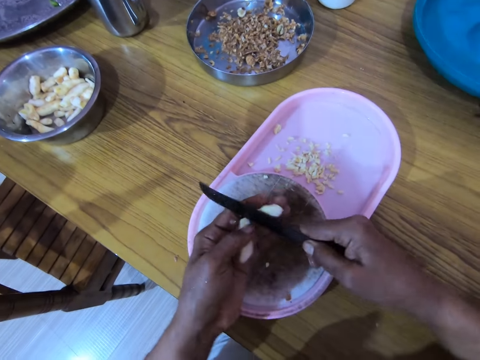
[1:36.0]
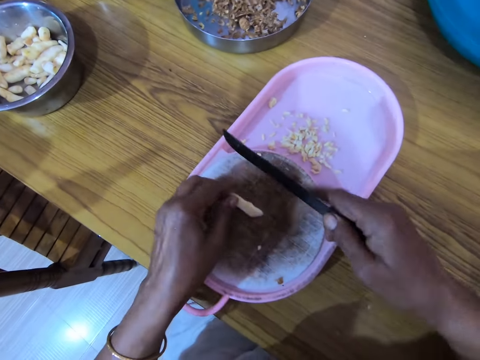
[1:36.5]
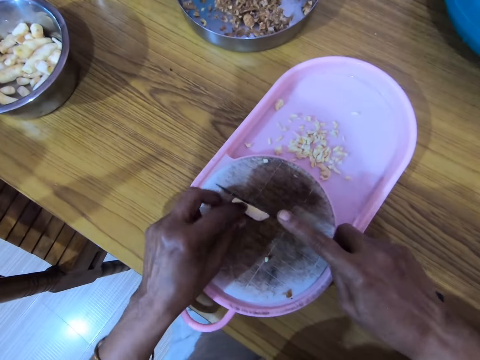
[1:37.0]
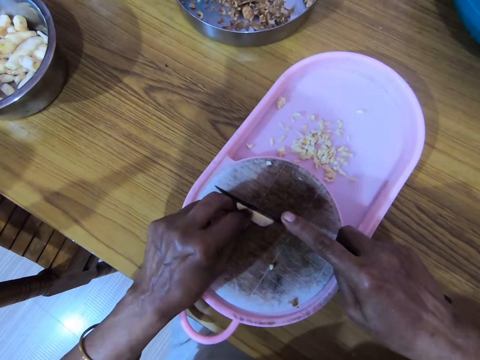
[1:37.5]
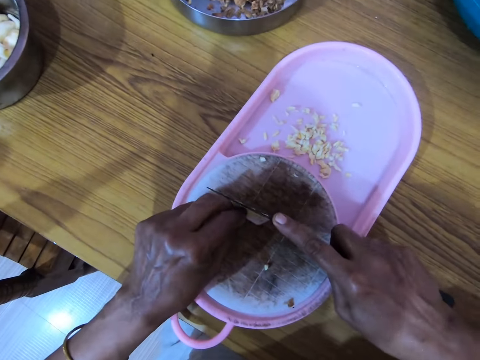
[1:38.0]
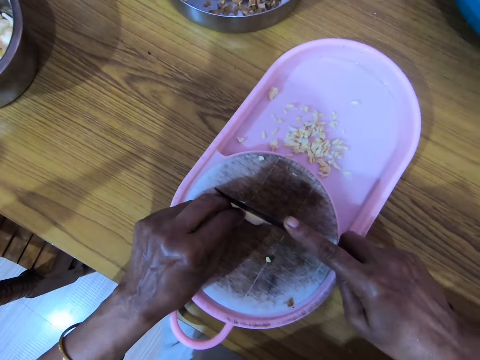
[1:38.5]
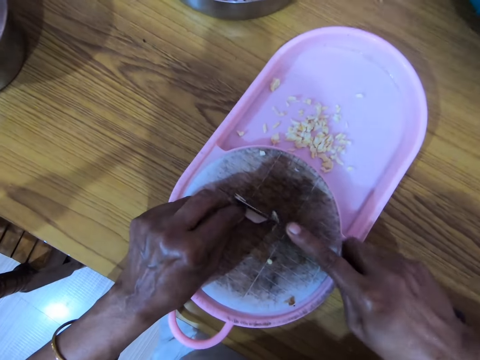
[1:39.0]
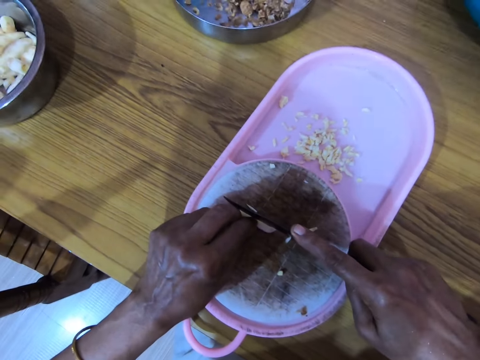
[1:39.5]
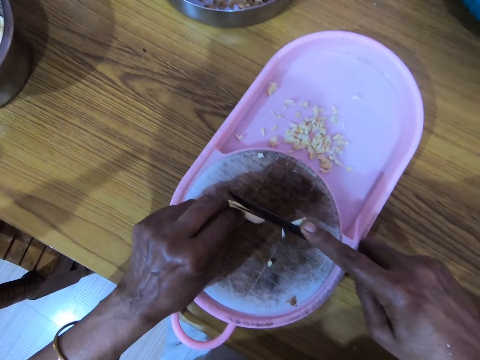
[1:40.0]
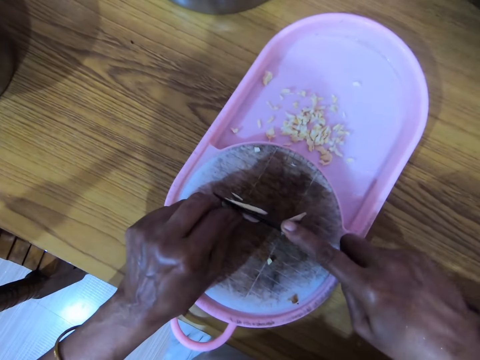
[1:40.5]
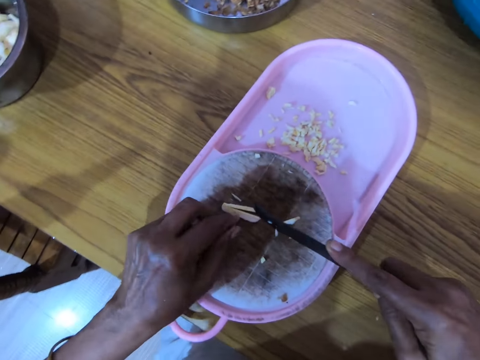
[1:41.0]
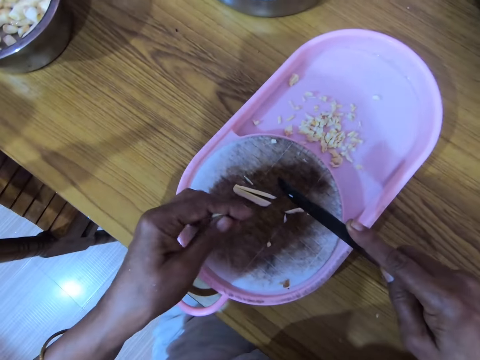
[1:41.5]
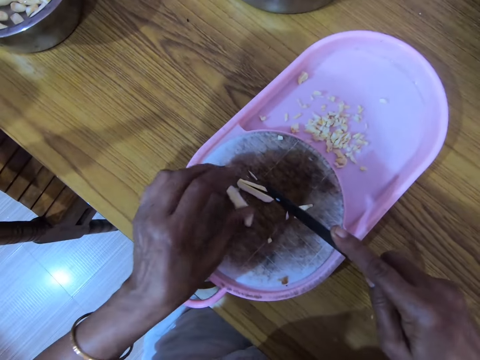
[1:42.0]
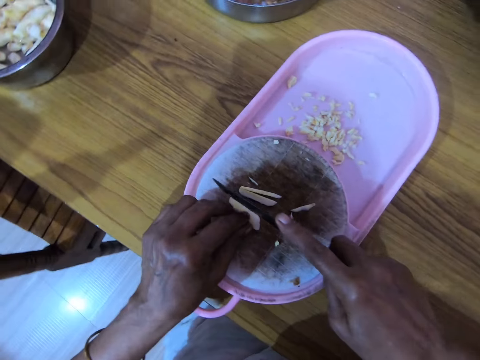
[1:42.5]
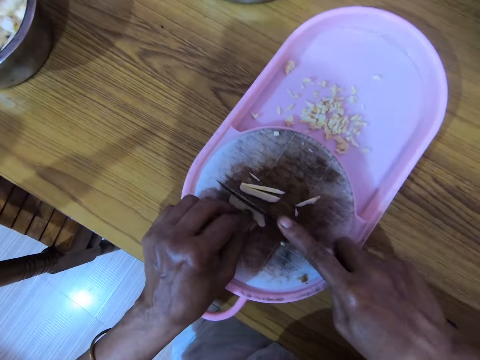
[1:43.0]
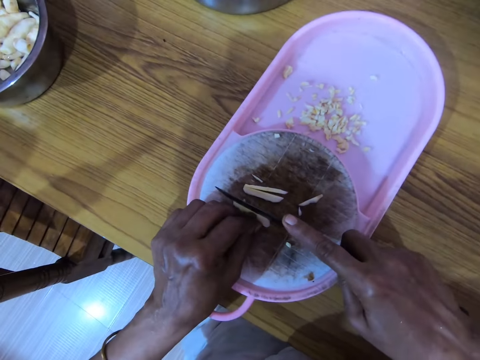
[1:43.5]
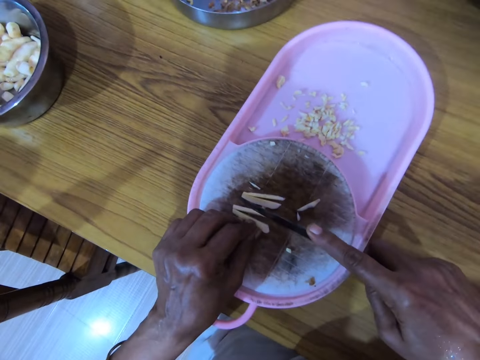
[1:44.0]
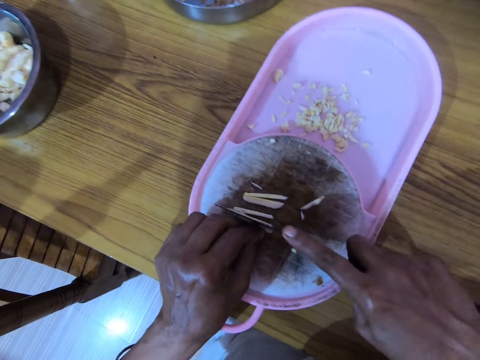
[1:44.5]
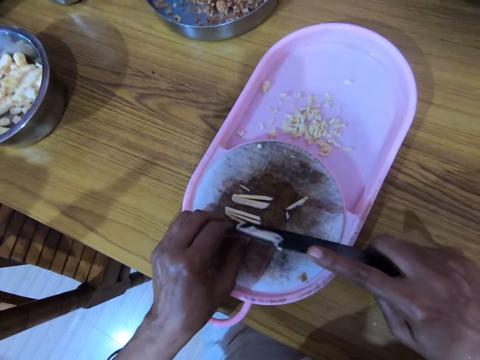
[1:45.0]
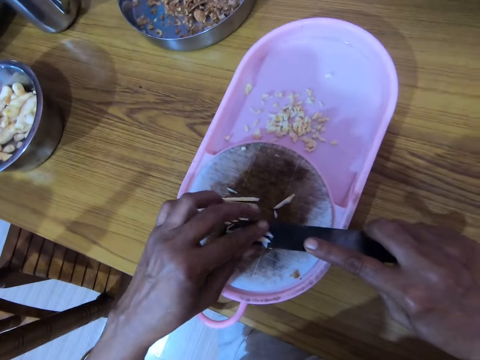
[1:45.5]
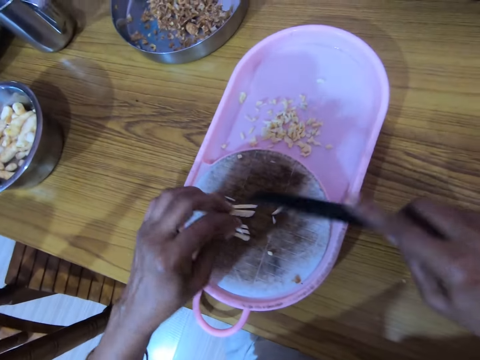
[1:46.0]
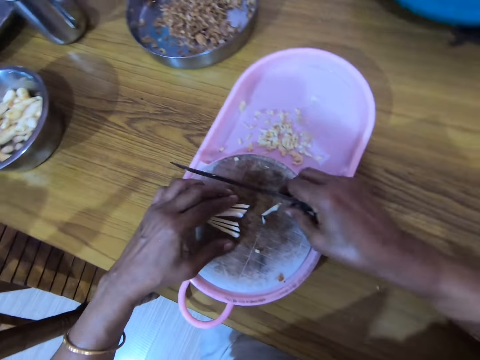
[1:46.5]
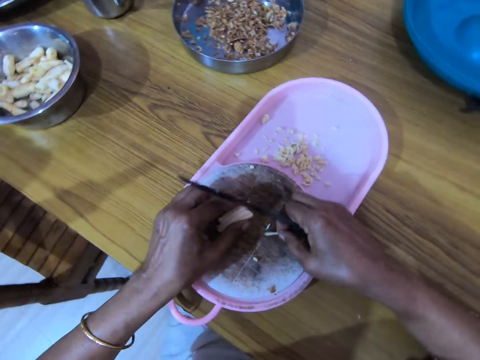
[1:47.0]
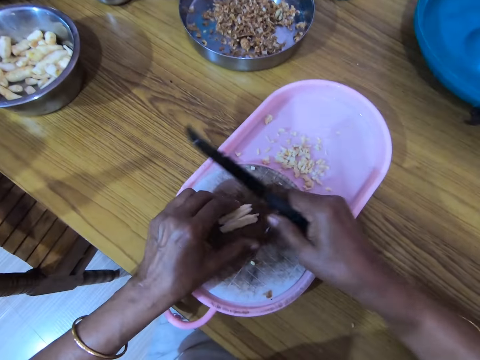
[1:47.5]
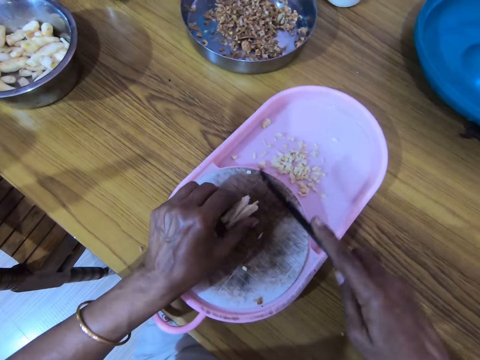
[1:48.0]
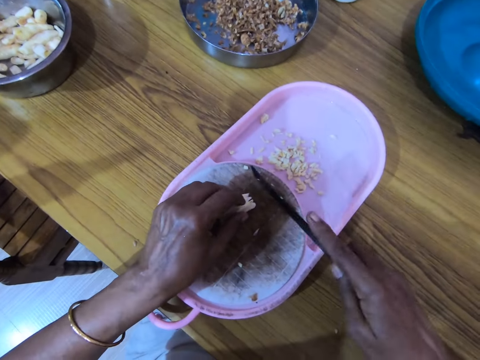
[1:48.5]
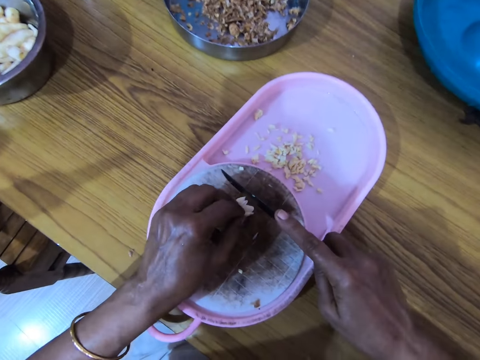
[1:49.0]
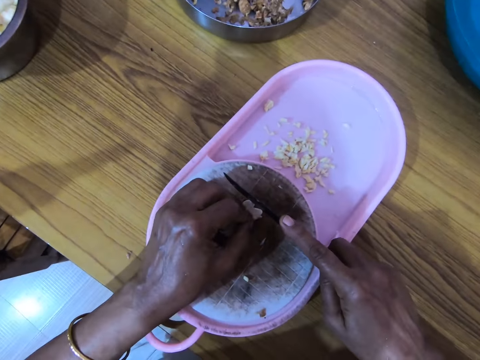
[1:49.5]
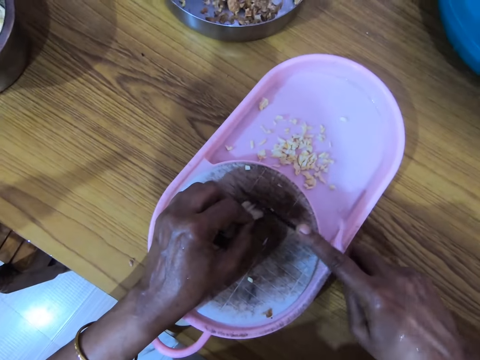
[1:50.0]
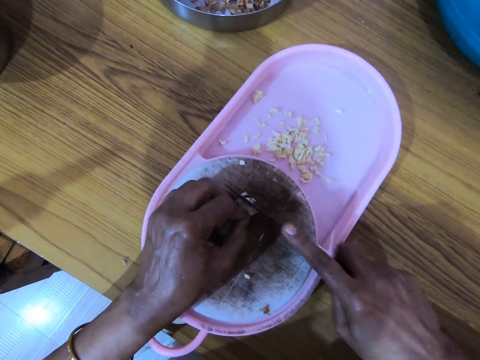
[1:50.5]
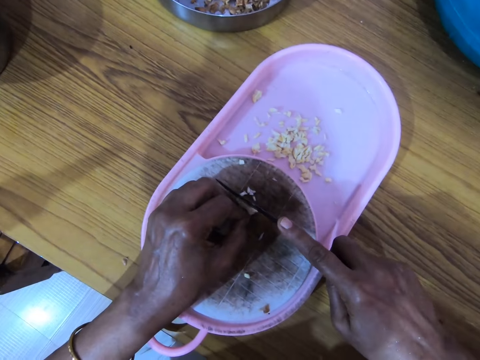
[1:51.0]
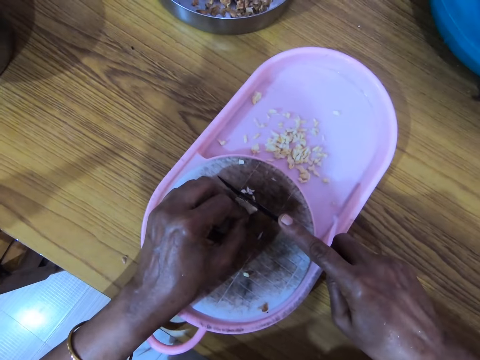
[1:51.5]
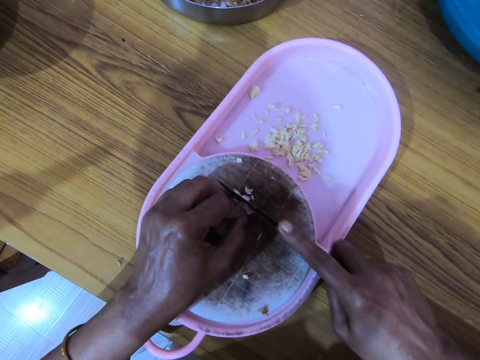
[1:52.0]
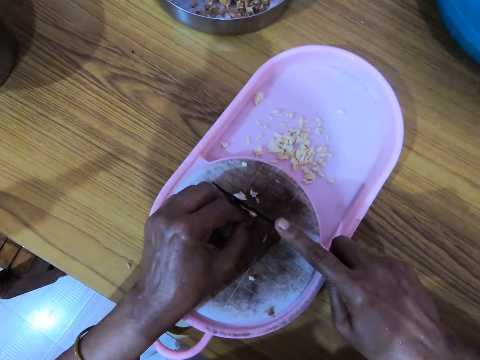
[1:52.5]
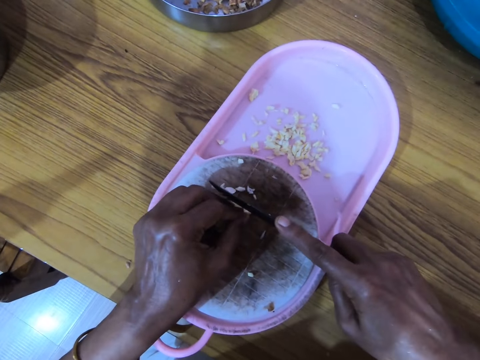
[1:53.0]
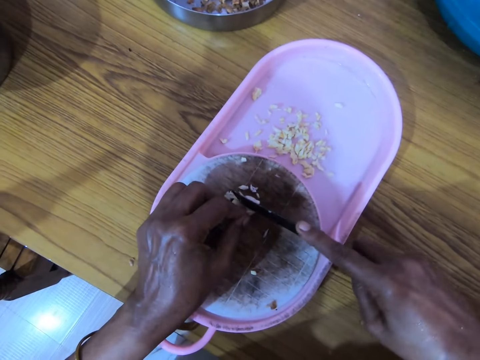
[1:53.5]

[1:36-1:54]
The camera wearer holds something with the left hand. He drops the cut nut on the chopping board. He slices the nut with a knife. He holds something with the left hand and drops the nut on the chopping board. He slices the nut with the knife. He removes the nuts on the knife. He picks up the chopped nuts with his hand. He holds something with the left hand. He moves the nuts on the chopping board with his hand. He slices the nut with the knife.

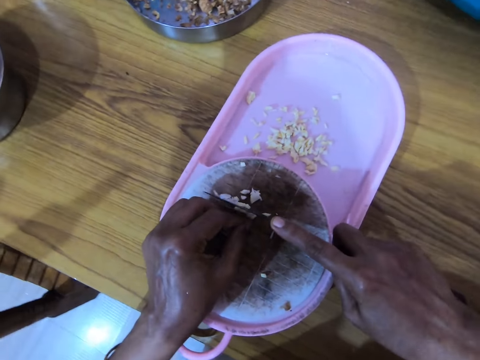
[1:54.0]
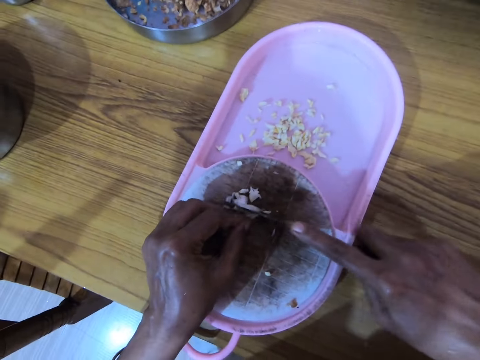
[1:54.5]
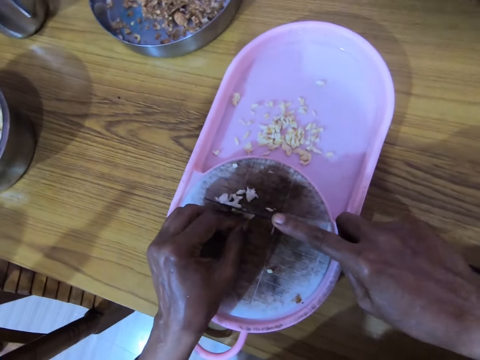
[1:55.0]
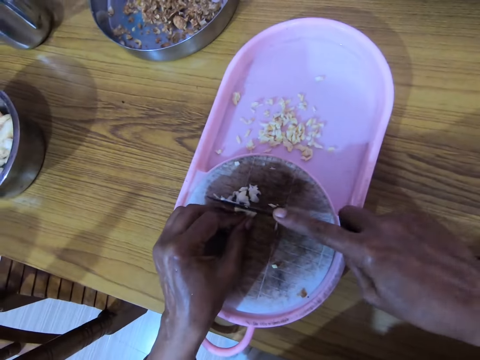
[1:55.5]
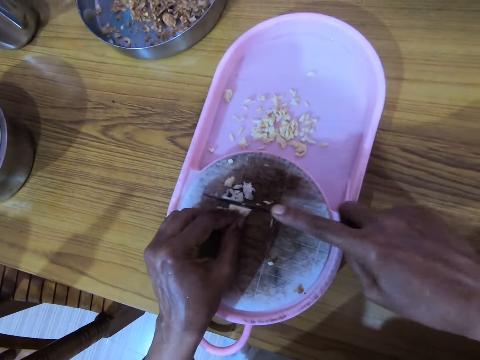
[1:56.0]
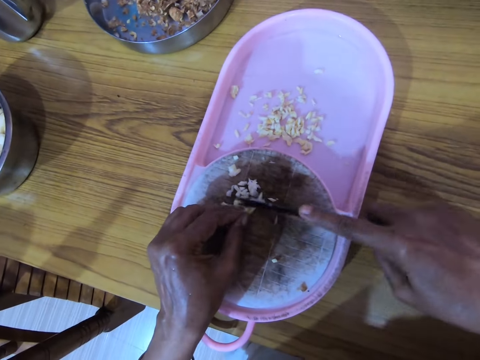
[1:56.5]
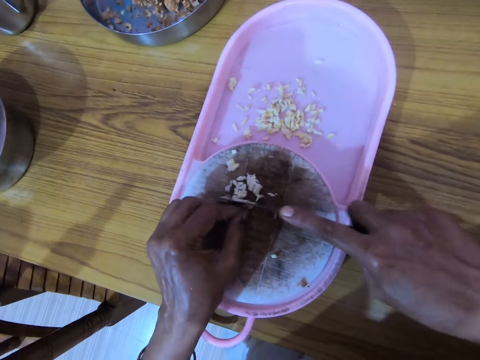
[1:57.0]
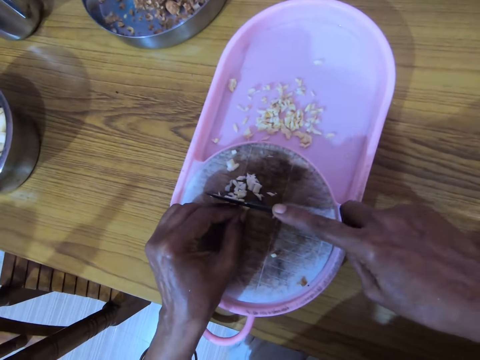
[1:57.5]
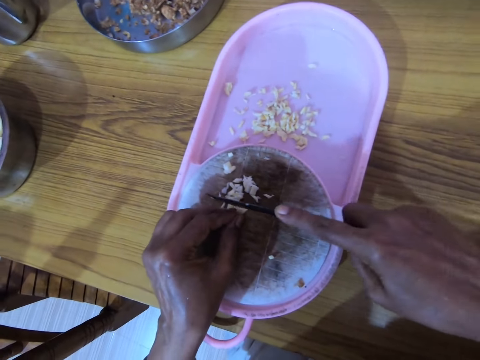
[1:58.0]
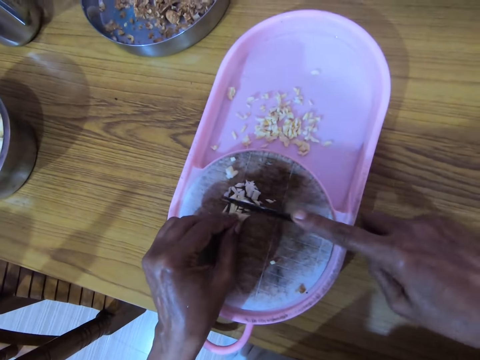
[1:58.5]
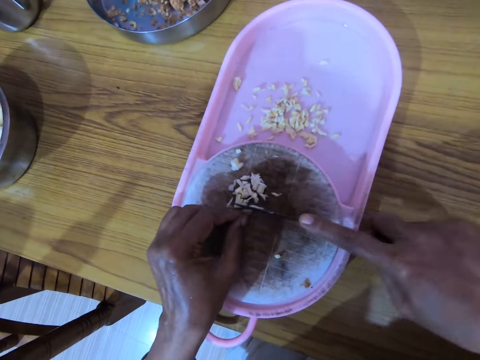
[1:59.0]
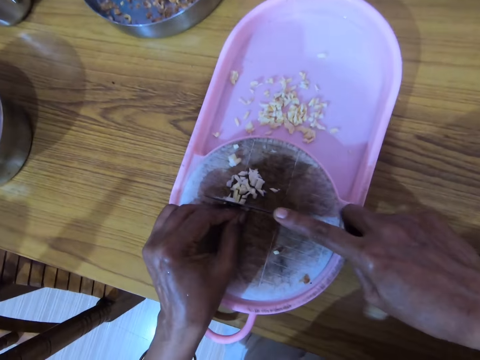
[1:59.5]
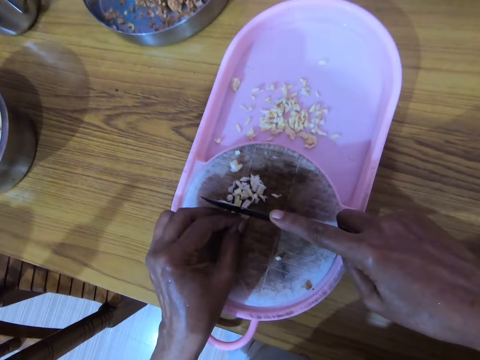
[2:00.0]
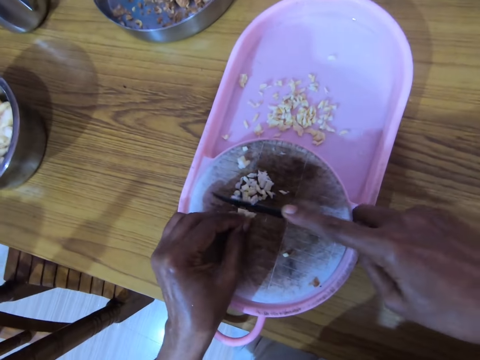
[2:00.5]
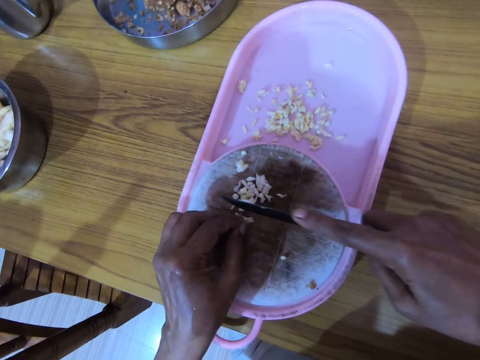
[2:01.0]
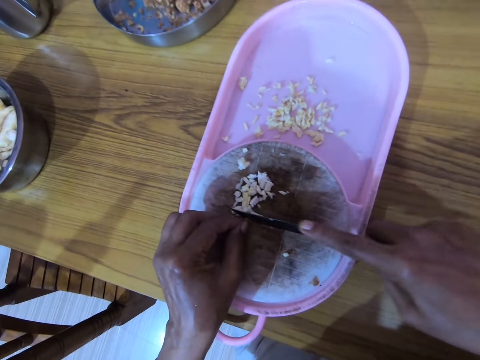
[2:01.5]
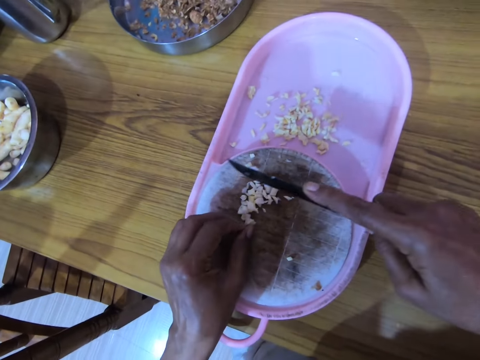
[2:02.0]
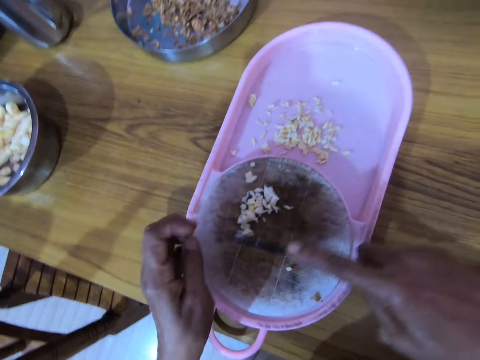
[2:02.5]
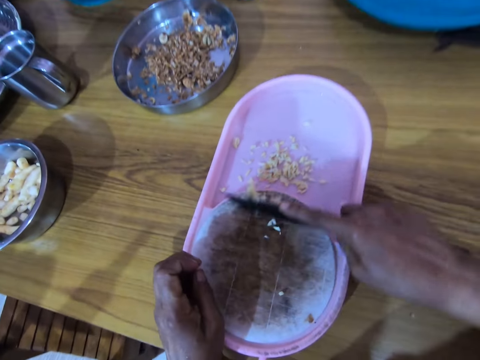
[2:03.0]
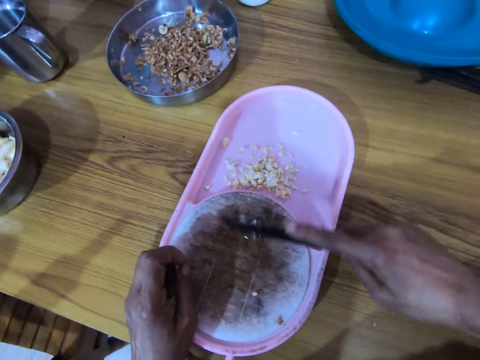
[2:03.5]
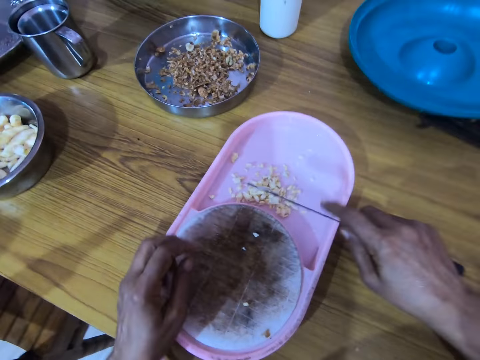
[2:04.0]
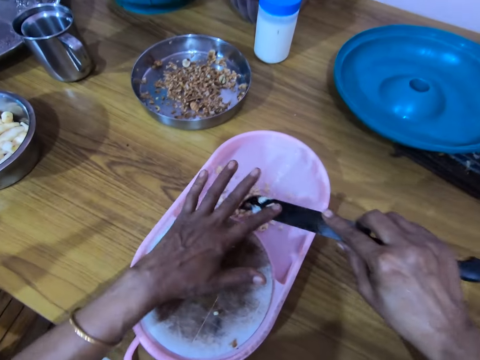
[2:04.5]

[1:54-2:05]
The camera wearer moves the nuts on the chopping board with a knife.
